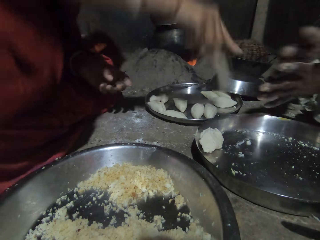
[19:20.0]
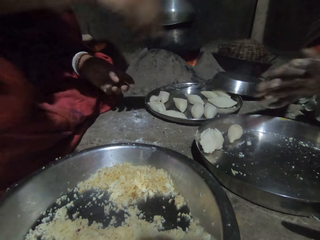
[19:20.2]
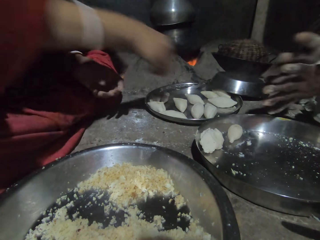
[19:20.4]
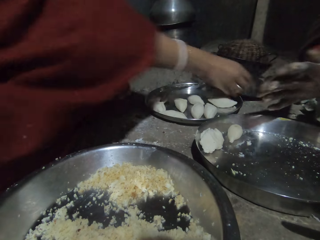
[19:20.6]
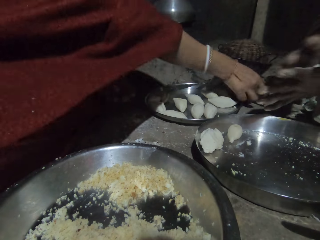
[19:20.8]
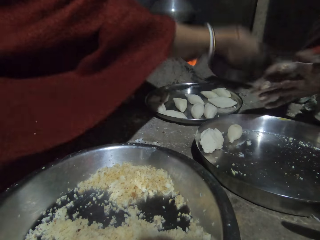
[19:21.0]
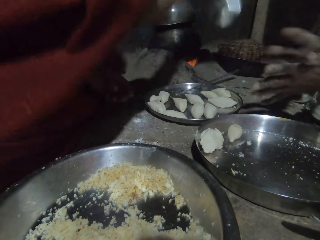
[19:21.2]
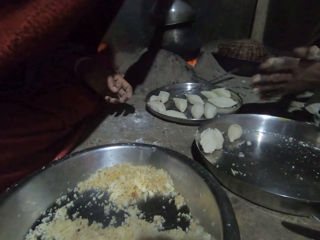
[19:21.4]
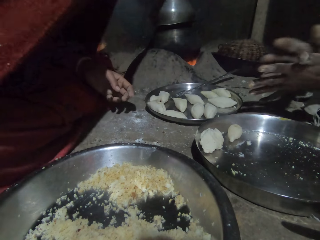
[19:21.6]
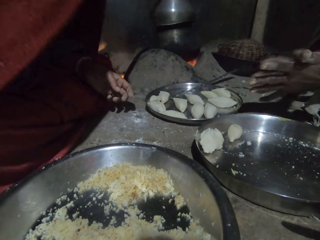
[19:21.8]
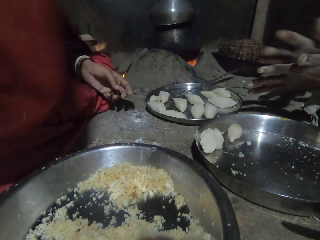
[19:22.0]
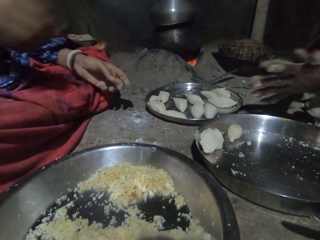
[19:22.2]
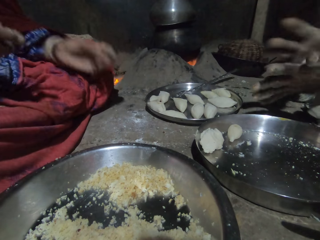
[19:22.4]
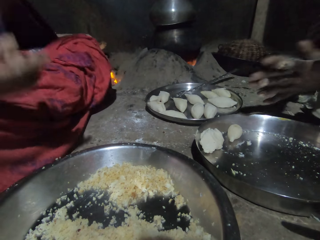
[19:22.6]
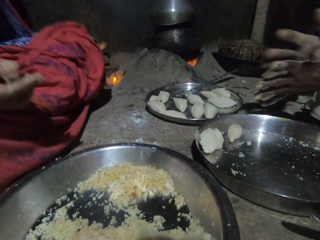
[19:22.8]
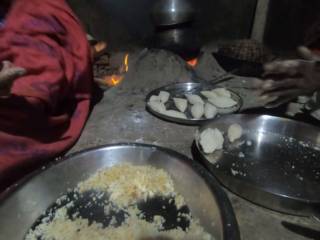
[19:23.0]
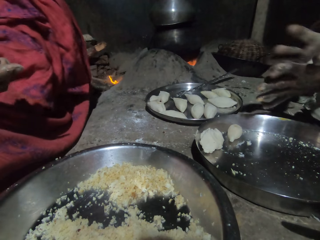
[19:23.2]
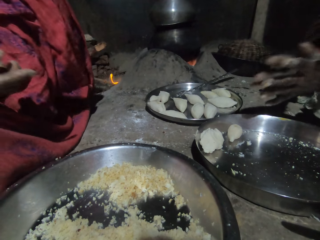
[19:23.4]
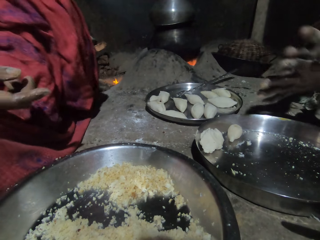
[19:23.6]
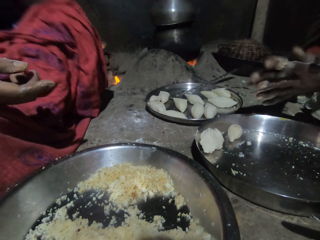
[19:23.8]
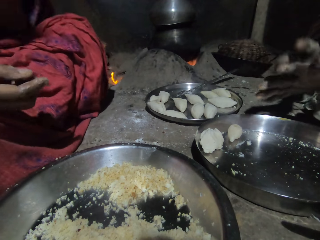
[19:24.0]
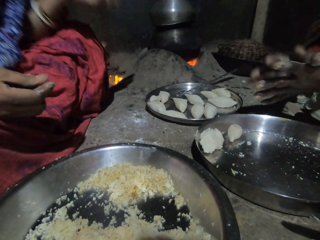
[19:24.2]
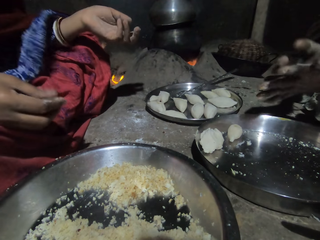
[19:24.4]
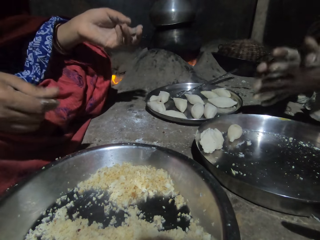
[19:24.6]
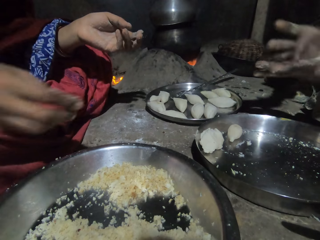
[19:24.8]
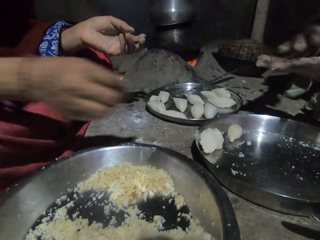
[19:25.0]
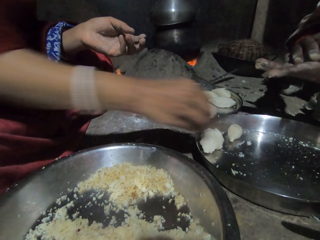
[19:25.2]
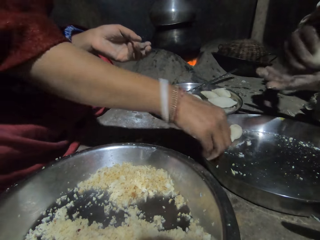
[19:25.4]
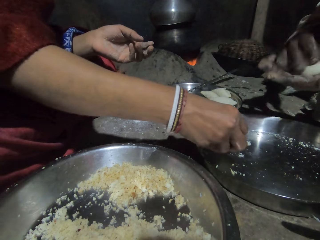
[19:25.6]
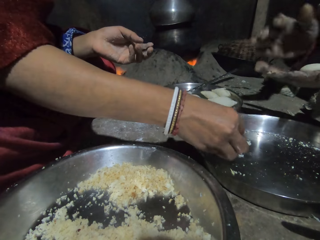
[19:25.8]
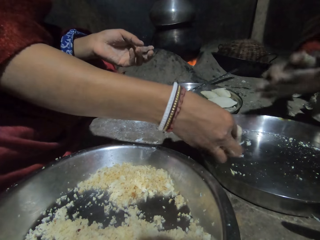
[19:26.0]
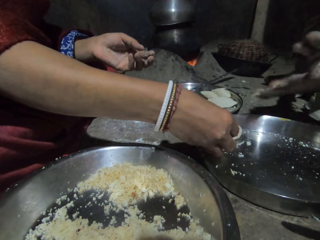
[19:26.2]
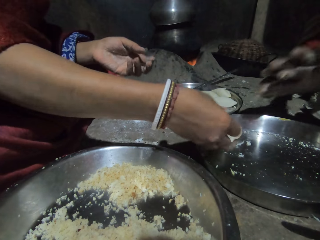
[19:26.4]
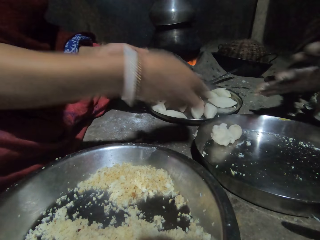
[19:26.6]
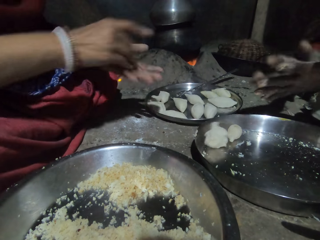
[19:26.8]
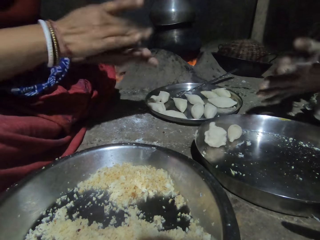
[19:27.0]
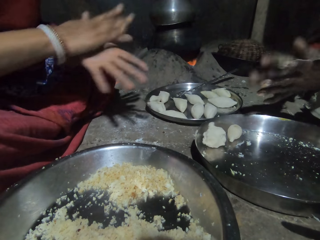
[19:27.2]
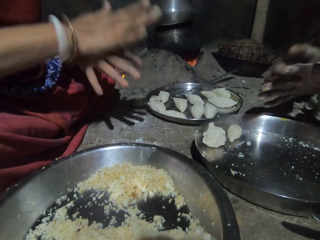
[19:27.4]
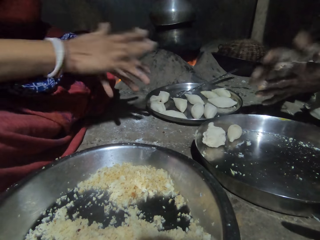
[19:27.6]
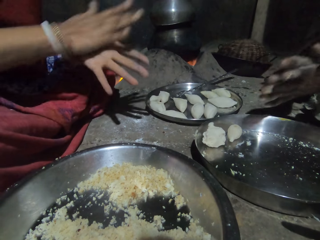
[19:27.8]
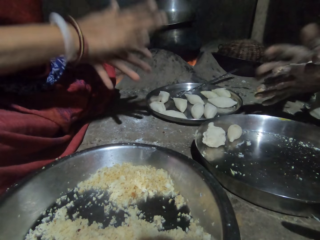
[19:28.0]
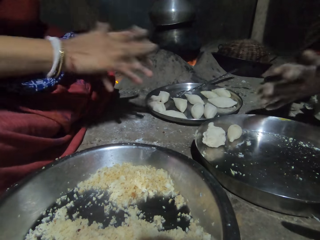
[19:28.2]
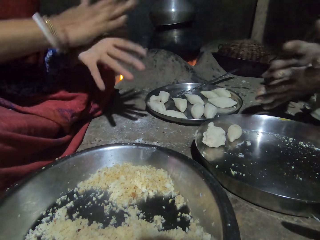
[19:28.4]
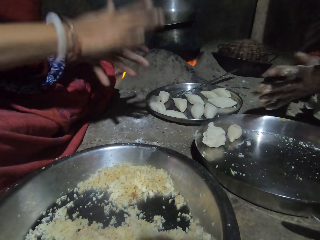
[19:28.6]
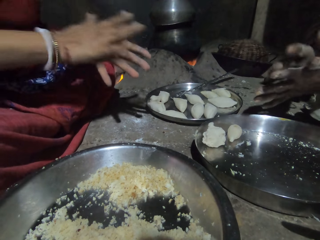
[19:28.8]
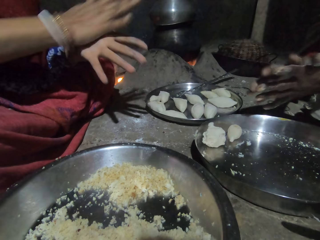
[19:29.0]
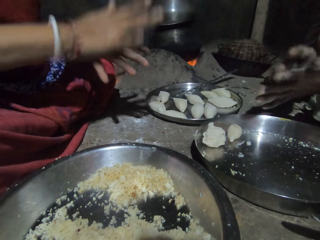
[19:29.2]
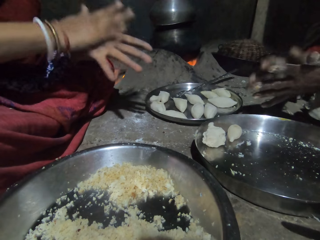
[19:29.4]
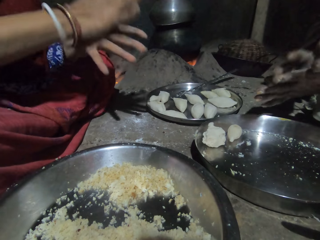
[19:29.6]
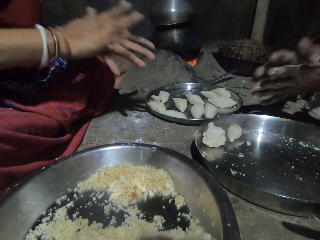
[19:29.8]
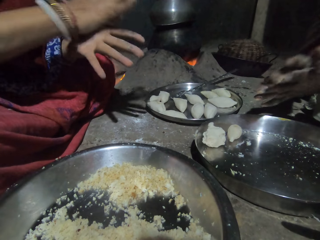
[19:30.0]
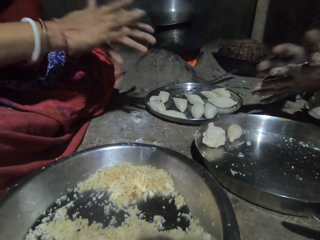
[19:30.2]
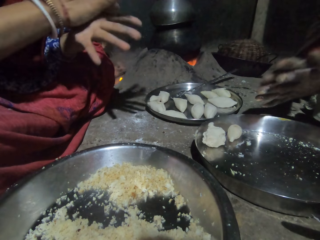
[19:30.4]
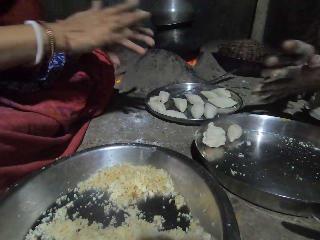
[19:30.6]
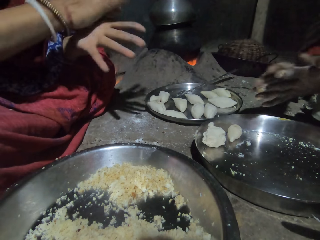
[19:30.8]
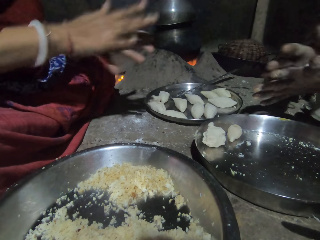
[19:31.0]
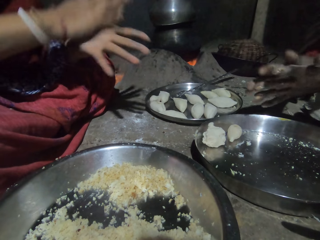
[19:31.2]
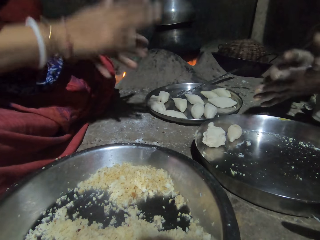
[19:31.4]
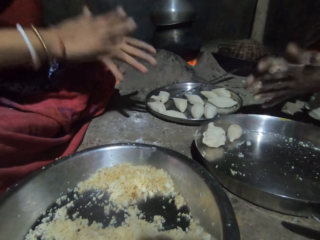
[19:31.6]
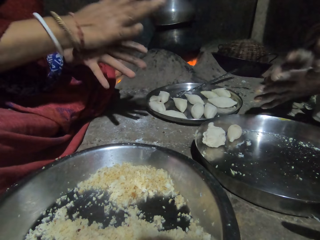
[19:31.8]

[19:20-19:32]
The camera wearer drops the dough on the tray, picks the lid, and covers a pan. A man rolls dough. The camera wearer lowers the hand, picks the dough, and talks to the man. They switch the dough to the other hand, mold the dough with both hands, and roll the dough.

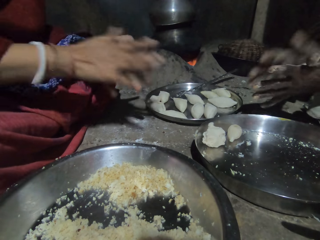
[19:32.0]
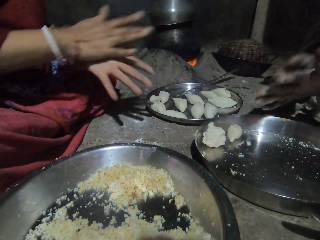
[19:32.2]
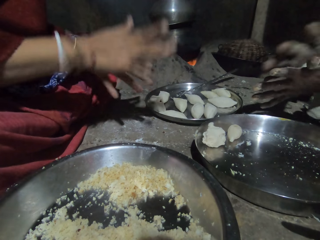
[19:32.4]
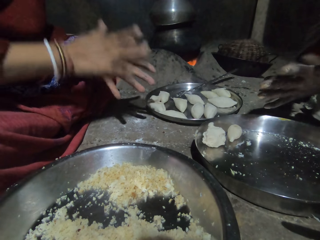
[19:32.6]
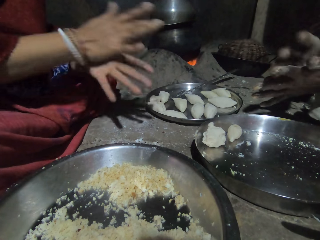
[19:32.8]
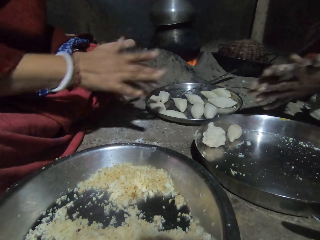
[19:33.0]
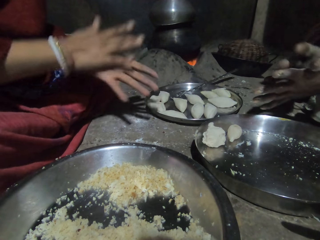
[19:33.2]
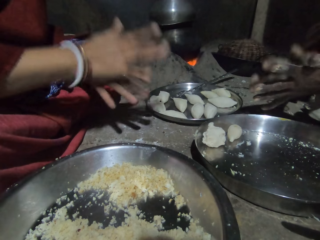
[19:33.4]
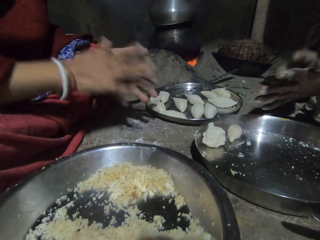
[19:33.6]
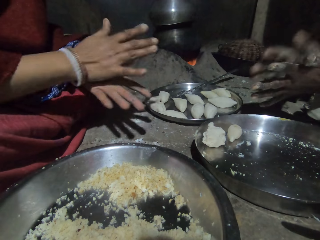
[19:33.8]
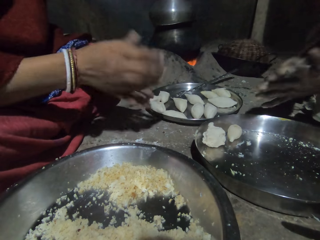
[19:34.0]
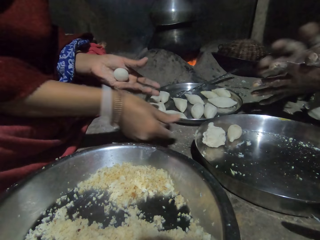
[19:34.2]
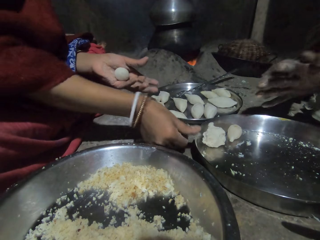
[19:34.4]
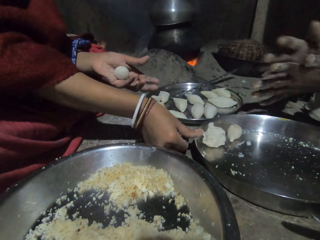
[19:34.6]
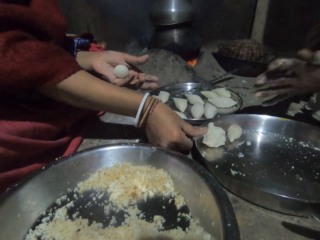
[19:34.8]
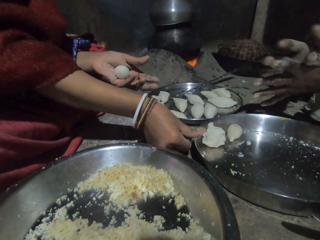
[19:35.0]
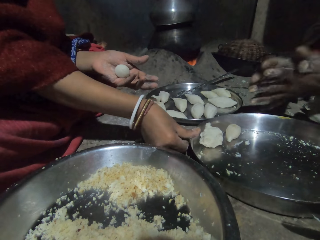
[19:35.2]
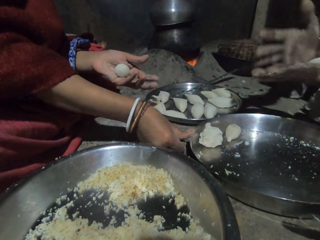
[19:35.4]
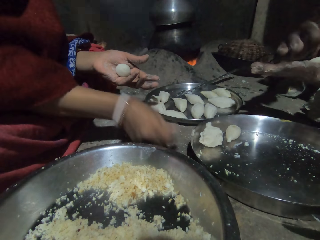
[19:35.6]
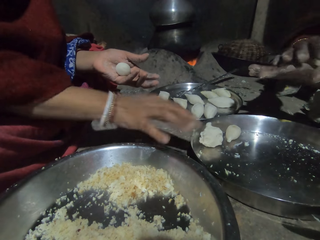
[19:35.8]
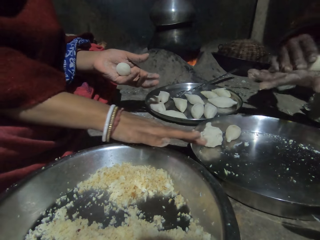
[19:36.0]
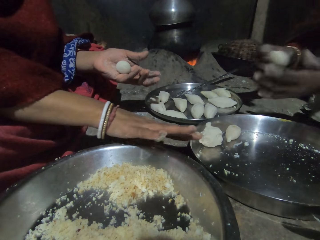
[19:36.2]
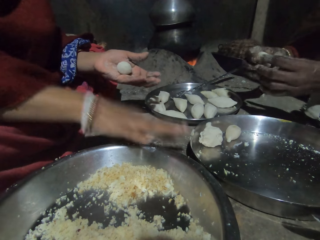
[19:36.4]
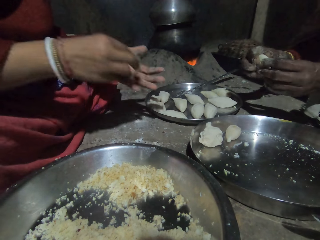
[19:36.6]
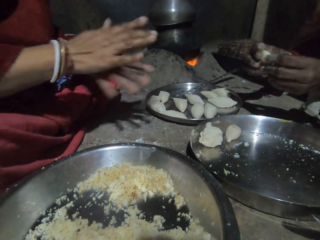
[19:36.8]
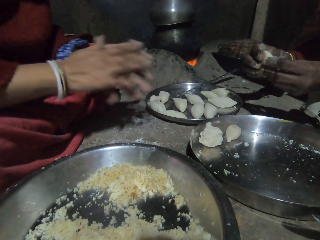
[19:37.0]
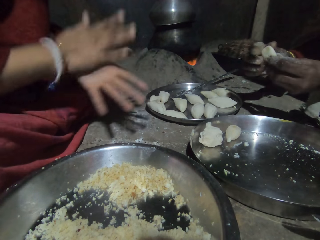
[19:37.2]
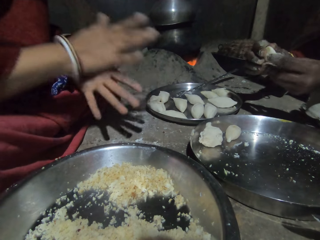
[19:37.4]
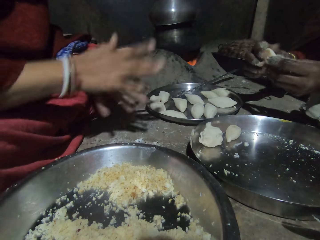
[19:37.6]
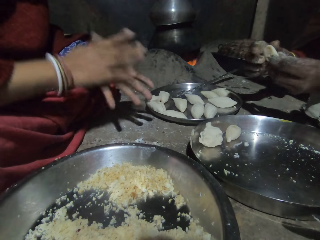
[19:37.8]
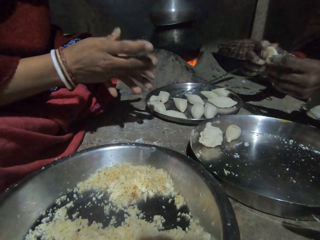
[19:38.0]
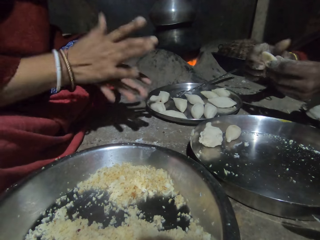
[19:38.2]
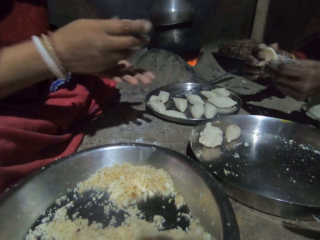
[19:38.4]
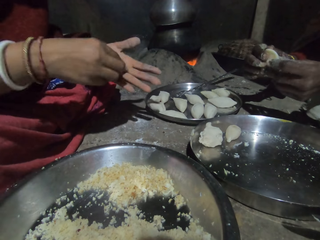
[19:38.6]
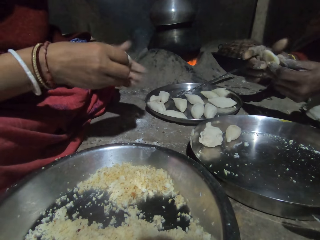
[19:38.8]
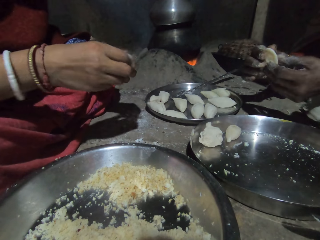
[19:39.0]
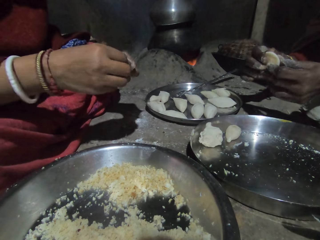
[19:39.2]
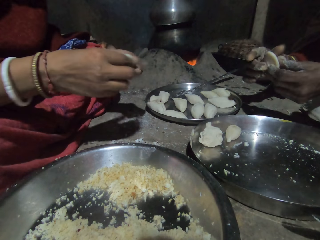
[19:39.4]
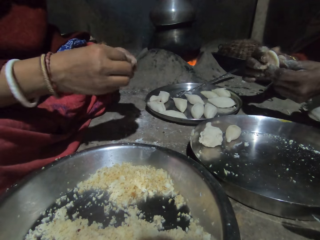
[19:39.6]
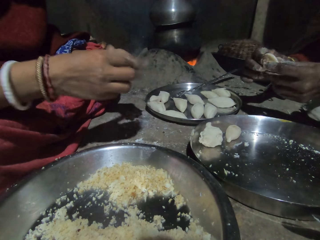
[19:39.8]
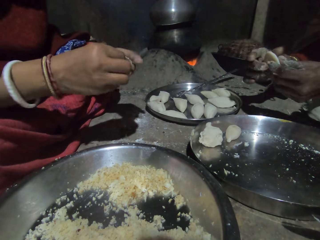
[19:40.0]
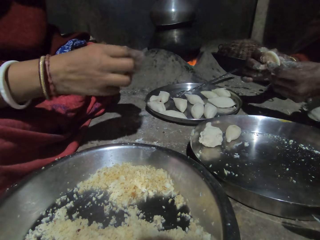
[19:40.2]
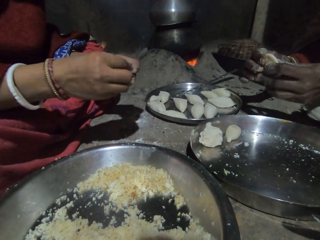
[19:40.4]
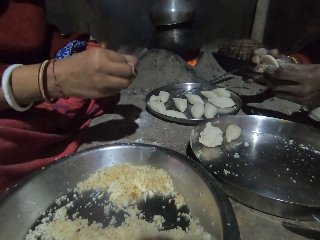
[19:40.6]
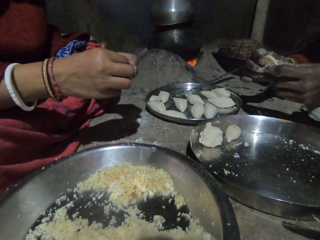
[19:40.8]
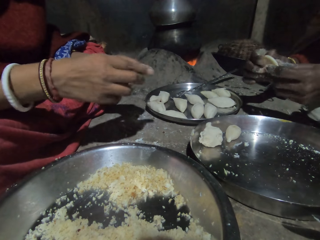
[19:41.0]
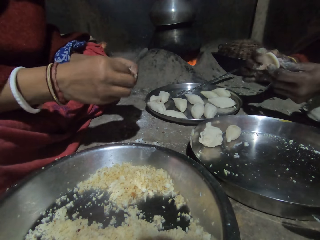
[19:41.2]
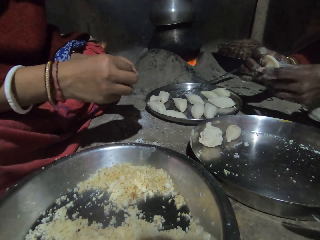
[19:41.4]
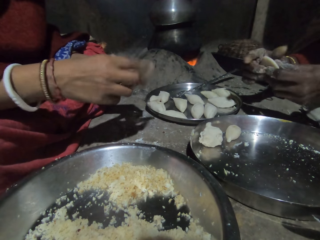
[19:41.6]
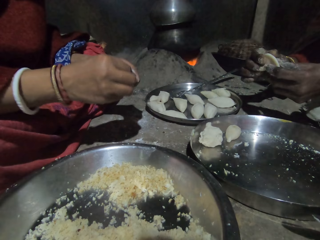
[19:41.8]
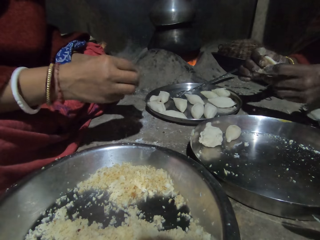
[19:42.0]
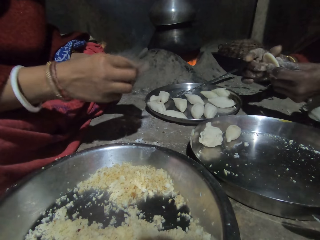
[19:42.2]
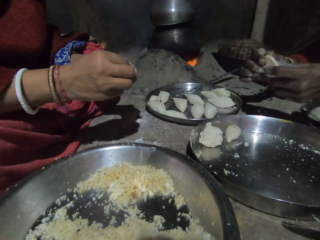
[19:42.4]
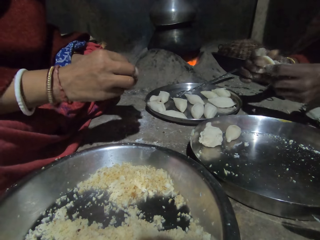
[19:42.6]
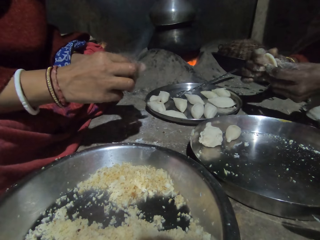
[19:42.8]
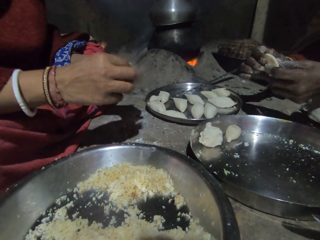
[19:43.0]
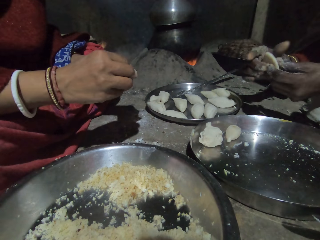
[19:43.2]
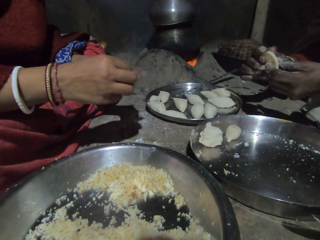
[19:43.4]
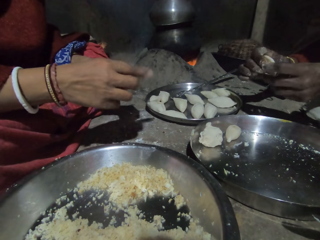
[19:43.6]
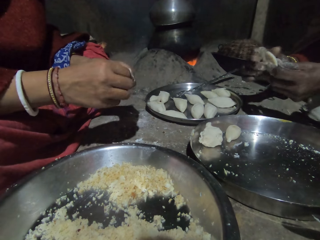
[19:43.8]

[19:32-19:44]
A man talks to the camera wearer. The camera wearer clears his finger on the tray. The man rolls dough, pulls his hand off the dough, and switches the dough to the other hand. The camera wearer molds the dough with both hands. The man molds the dough with both hands. The camera wearer rolls the dough. The man shapes the dough in a concave shape. The camera wearer shapes the dough in a concave shape.
